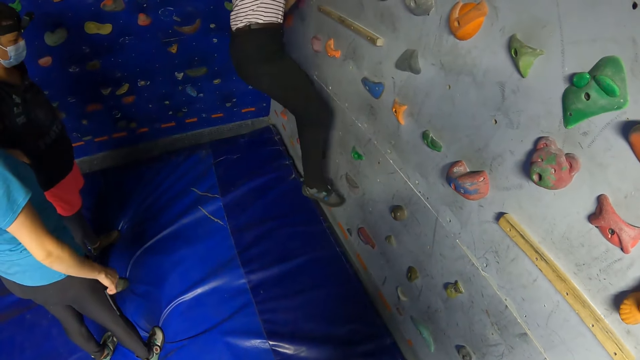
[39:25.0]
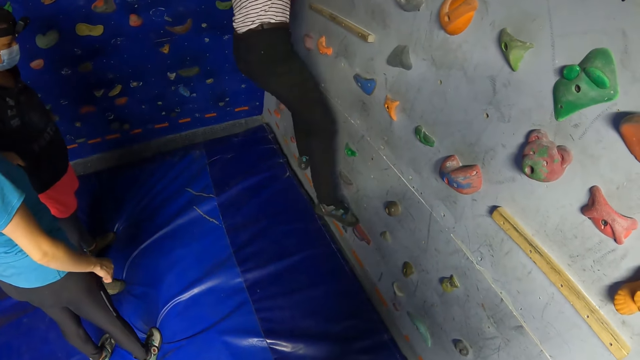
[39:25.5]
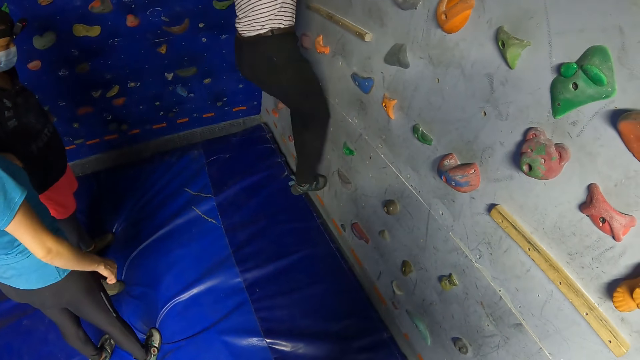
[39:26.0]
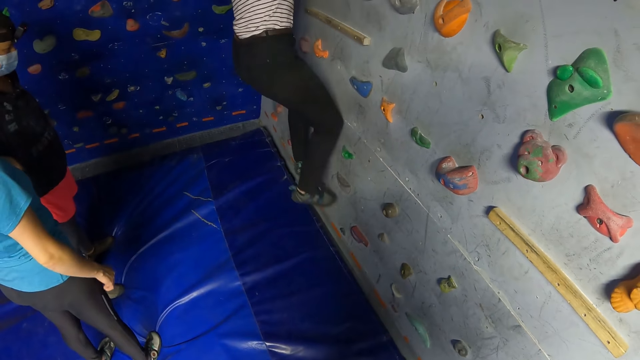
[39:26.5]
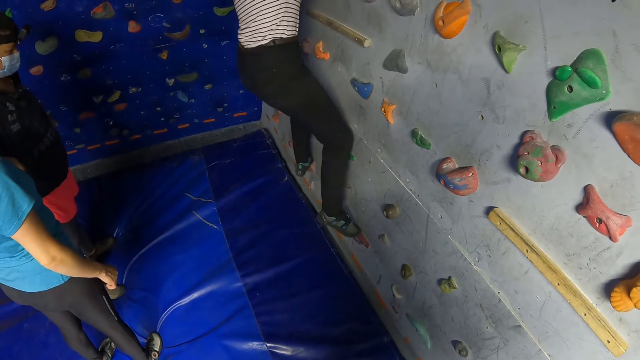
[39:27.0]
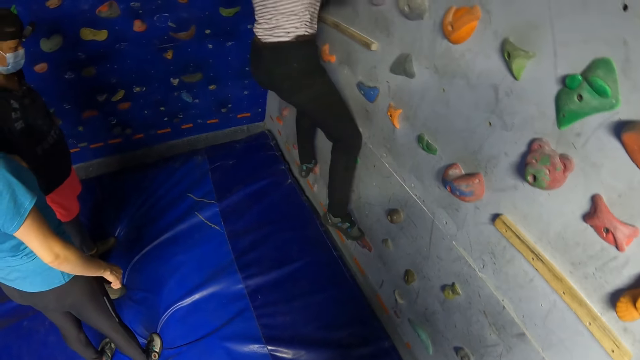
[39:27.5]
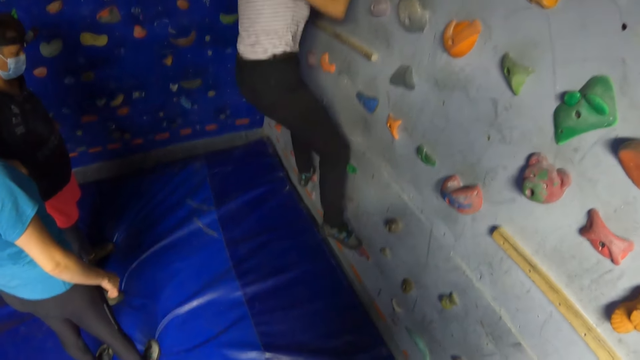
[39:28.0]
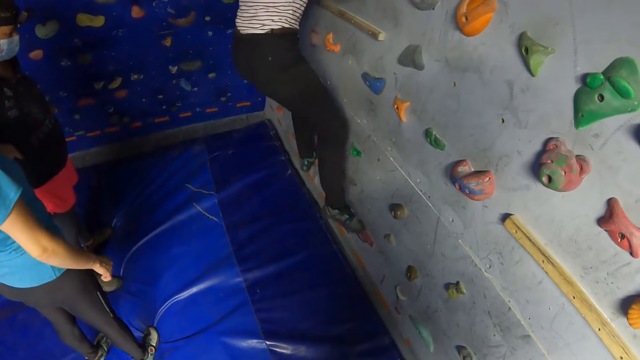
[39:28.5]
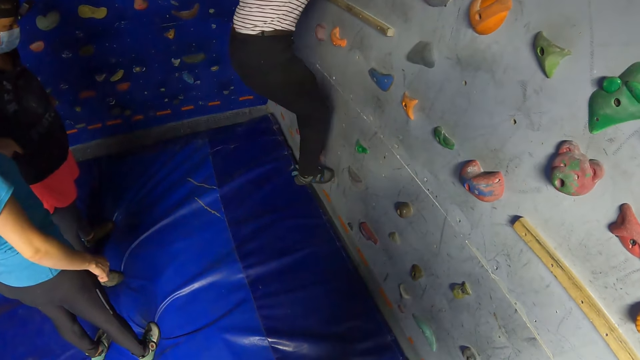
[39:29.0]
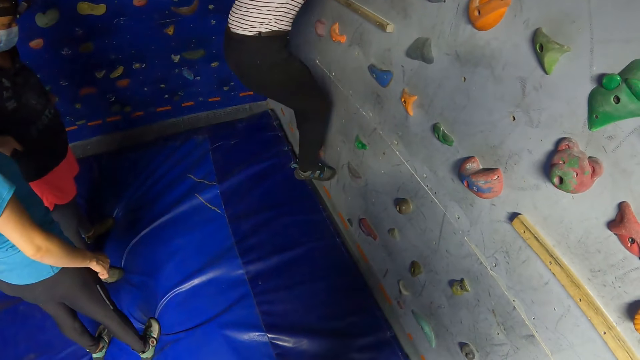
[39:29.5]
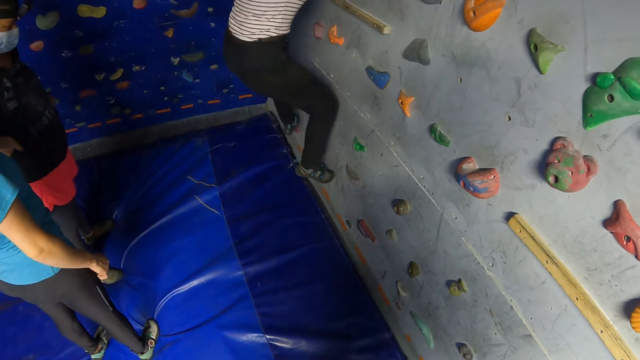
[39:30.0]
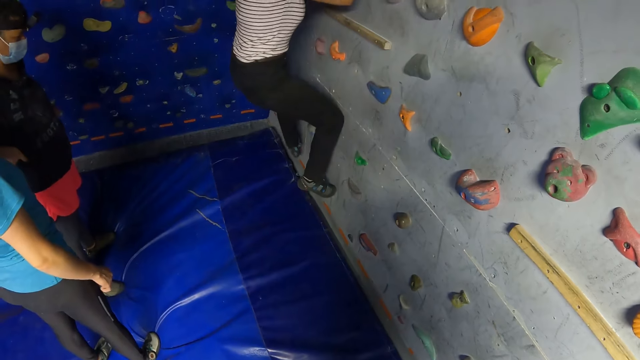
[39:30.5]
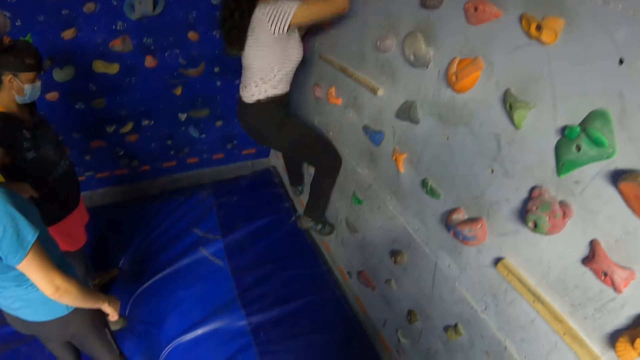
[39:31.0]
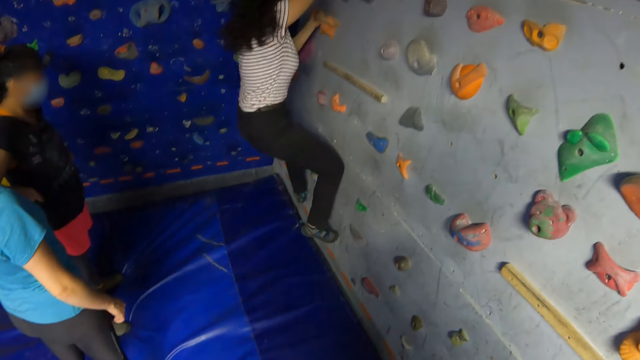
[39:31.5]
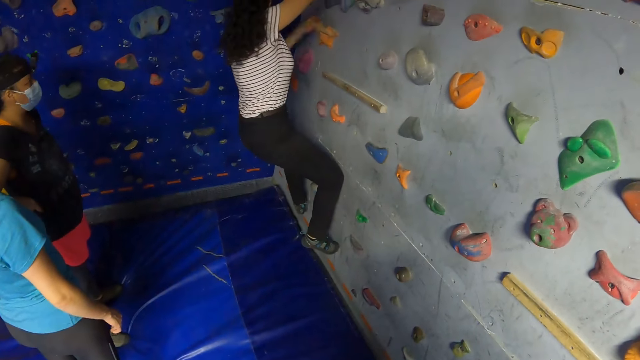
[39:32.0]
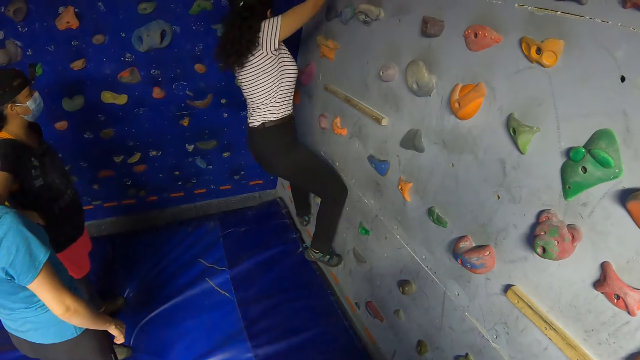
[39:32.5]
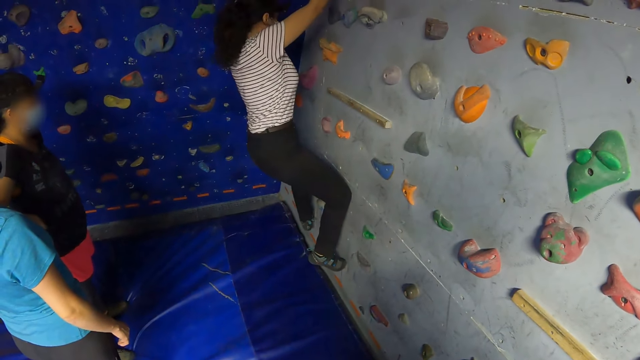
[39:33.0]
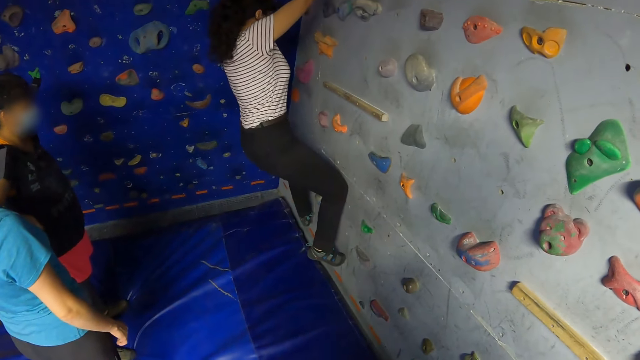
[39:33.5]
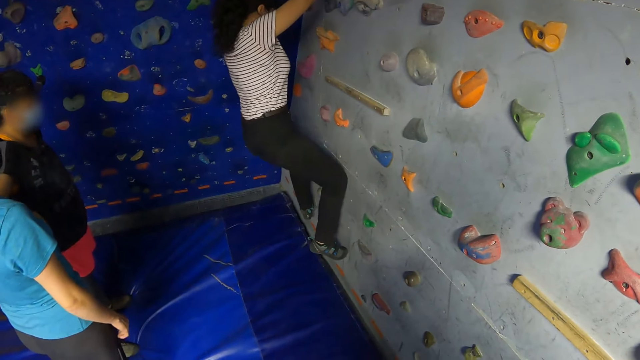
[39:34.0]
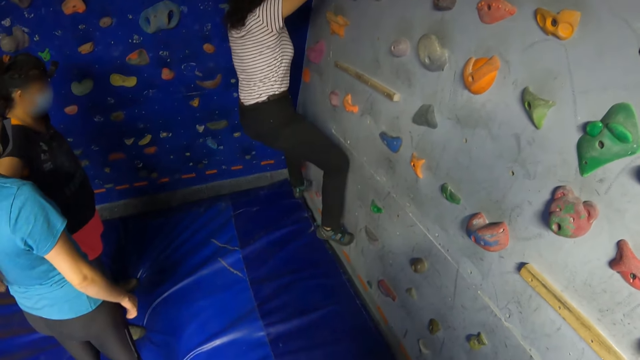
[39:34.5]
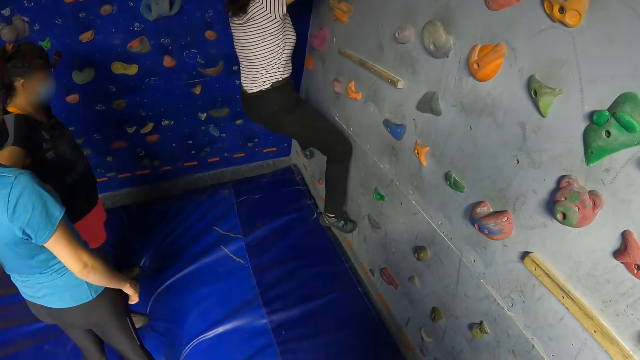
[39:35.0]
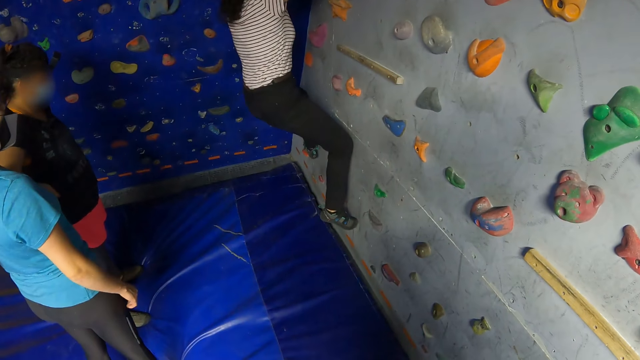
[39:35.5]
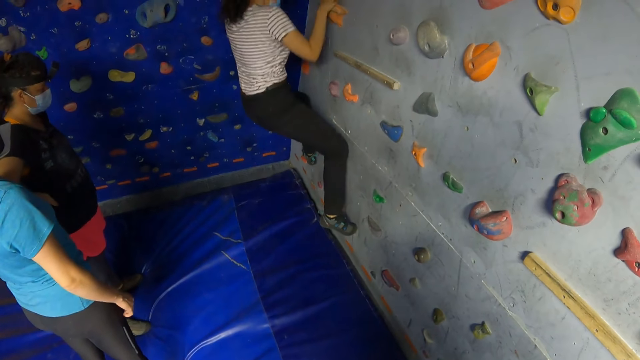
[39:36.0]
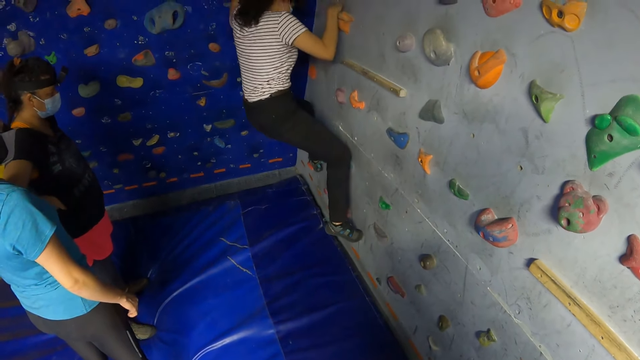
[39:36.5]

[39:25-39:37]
A person moves her legs and hands across the wall.

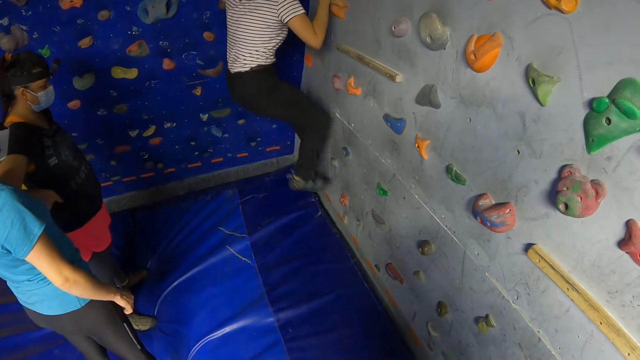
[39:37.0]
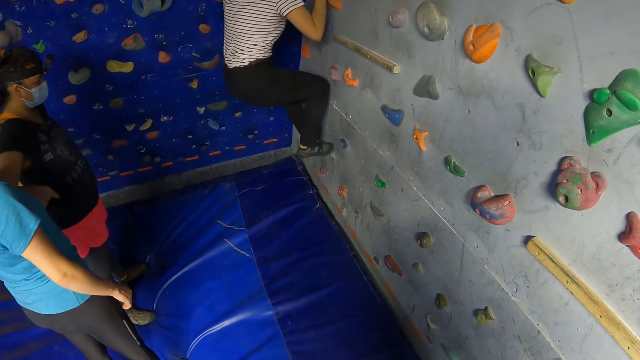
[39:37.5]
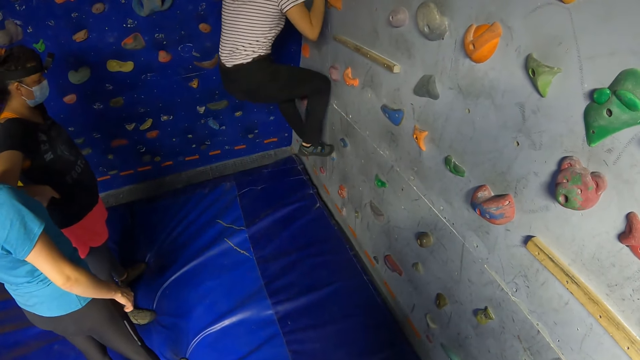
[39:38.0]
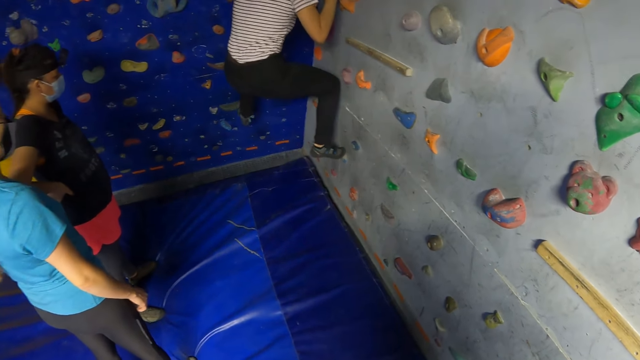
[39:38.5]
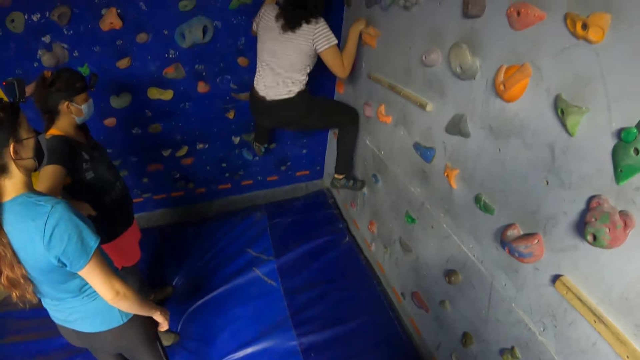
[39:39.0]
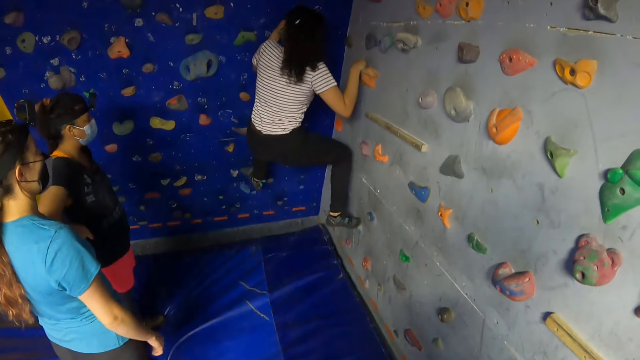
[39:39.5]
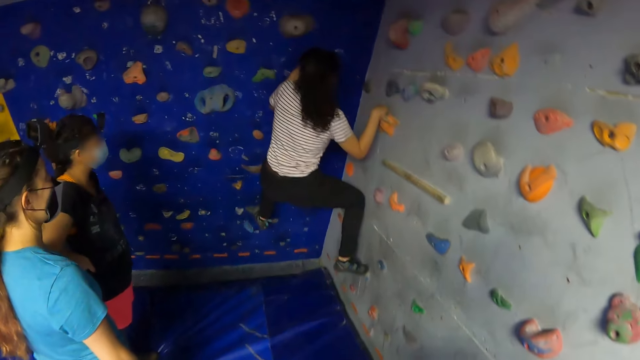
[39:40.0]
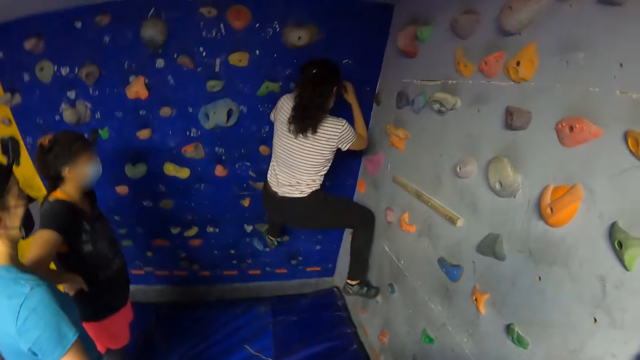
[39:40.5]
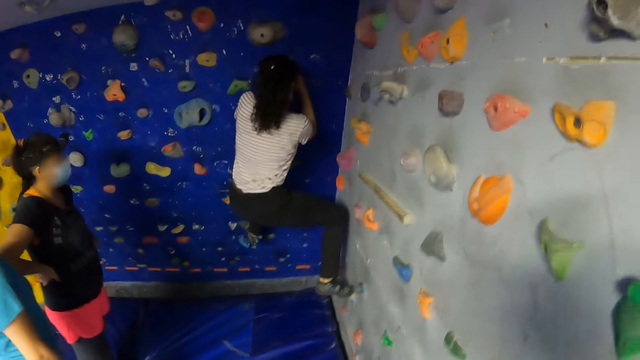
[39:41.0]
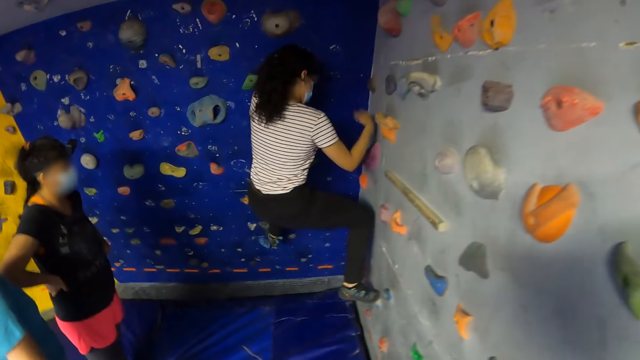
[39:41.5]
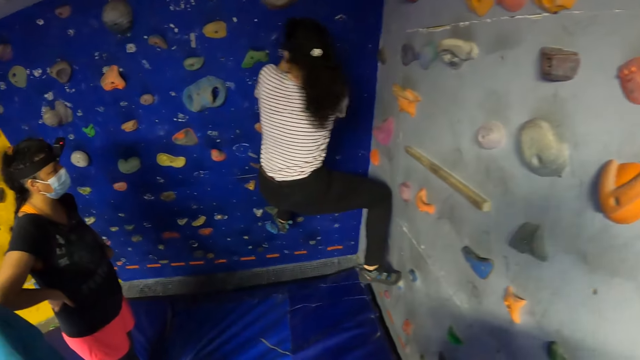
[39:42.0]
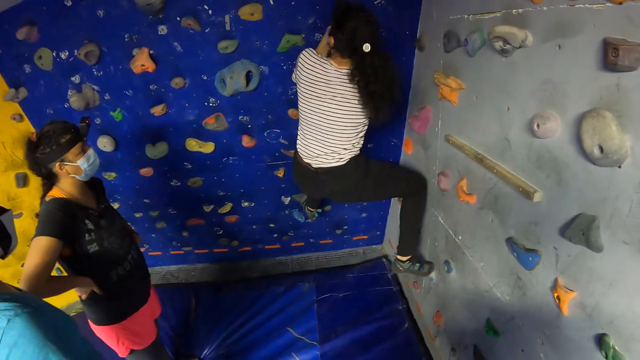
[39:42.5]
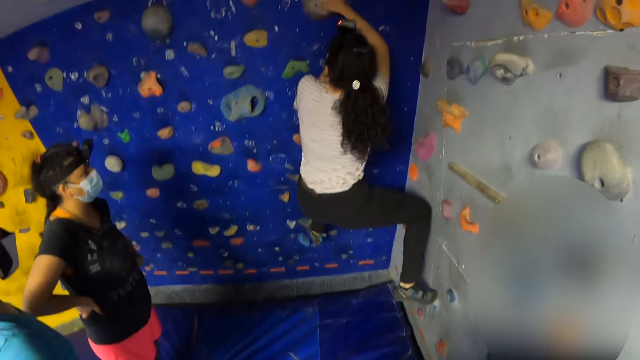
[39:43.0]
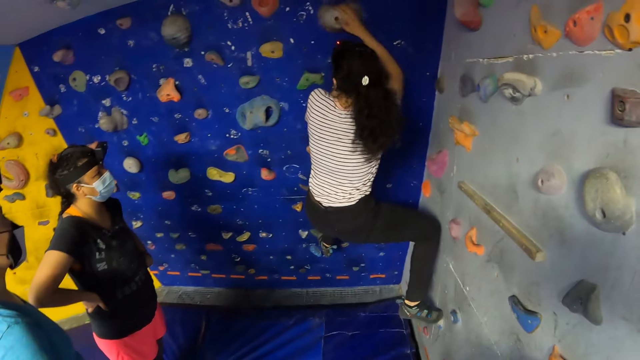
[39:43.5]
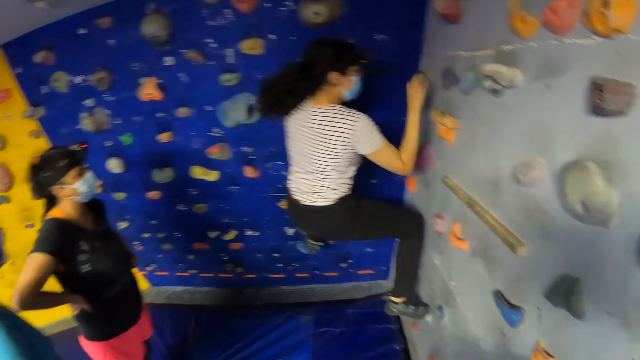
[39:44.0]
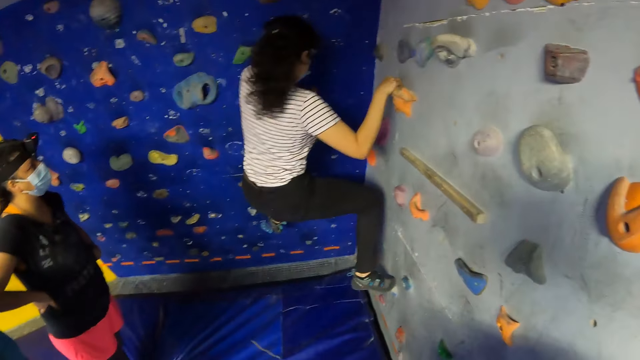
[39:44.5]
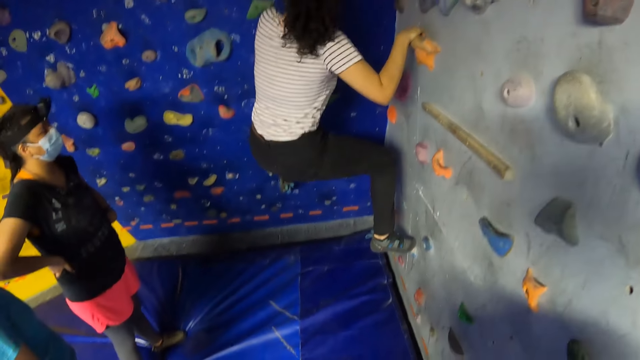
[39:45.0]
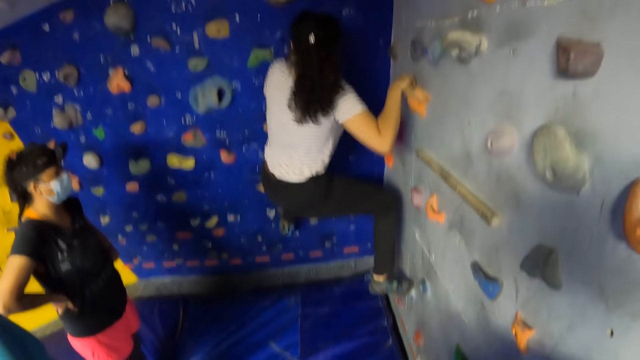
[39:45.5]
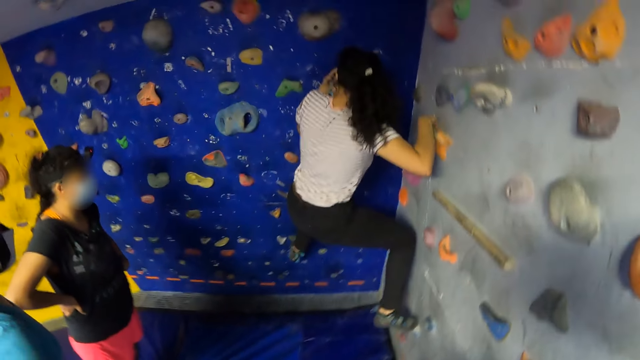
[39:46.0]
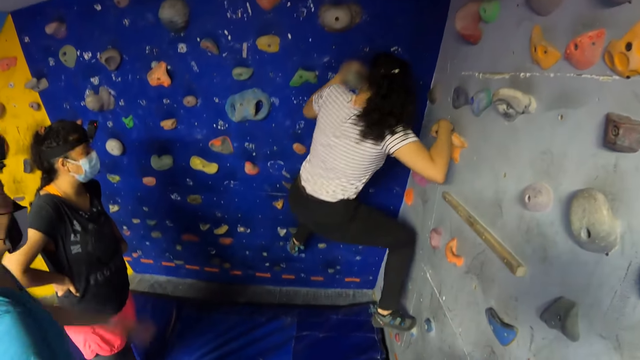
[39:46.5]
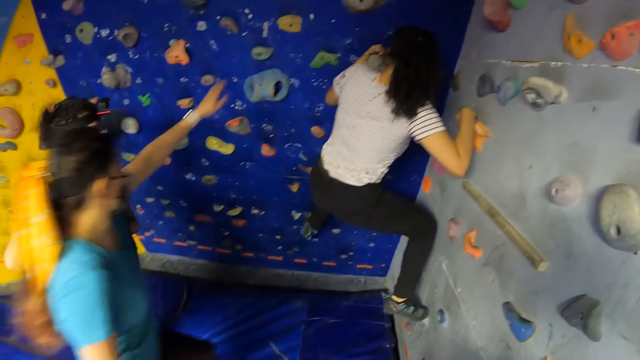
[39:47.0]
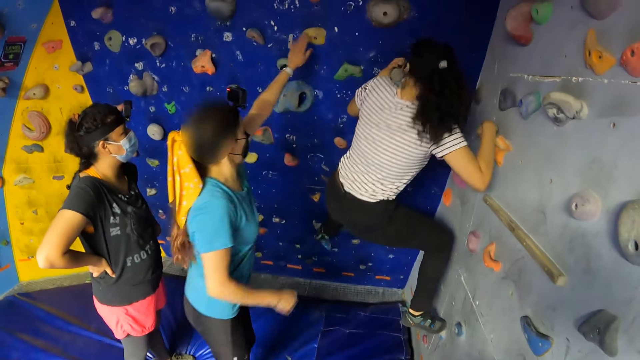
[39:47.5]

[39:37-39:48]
The camera wearer walks forward.
